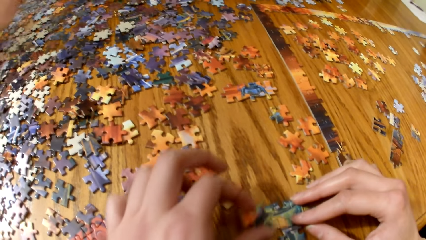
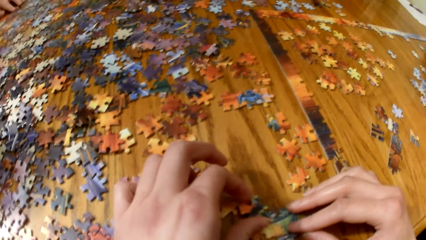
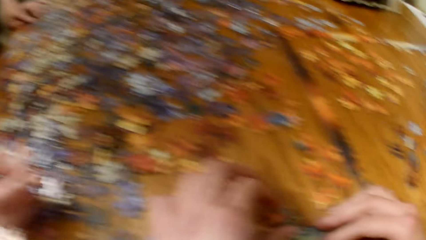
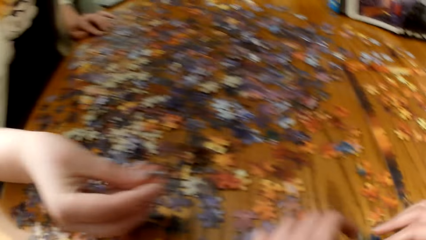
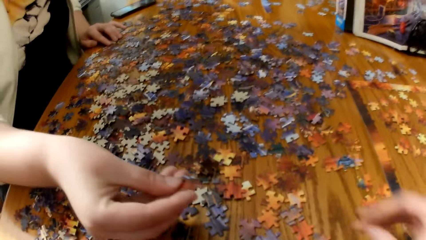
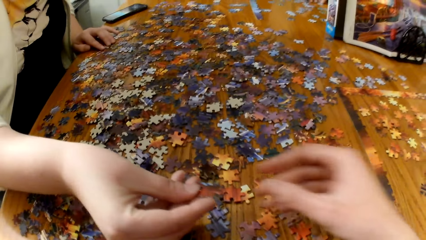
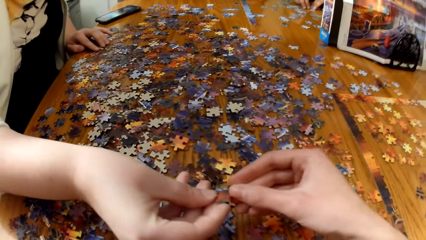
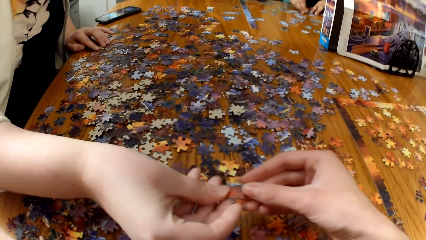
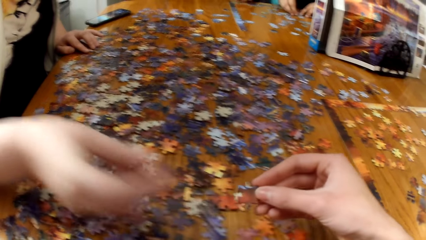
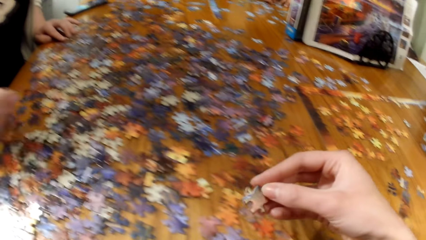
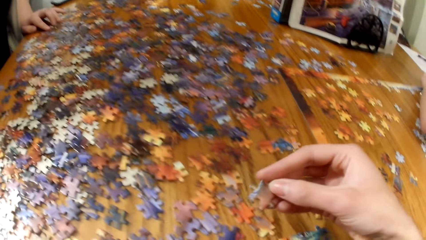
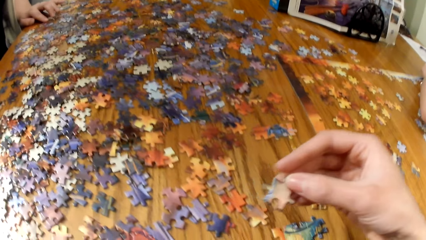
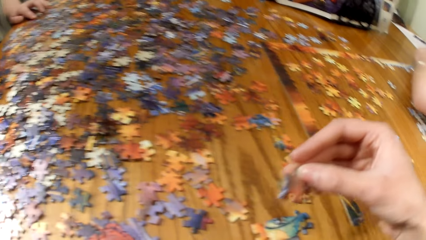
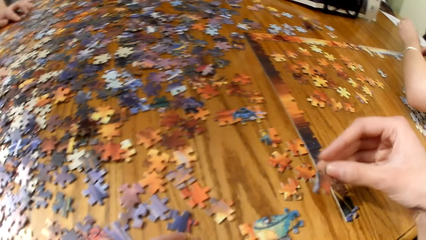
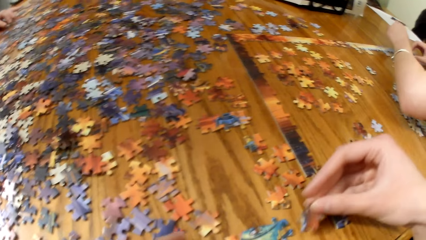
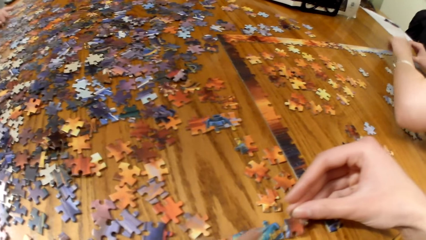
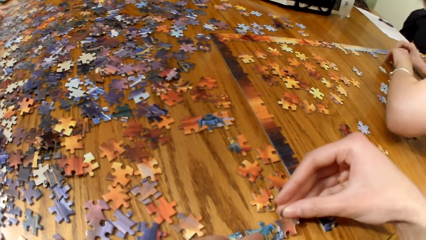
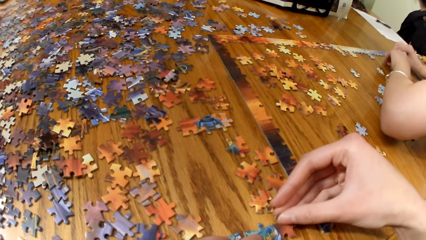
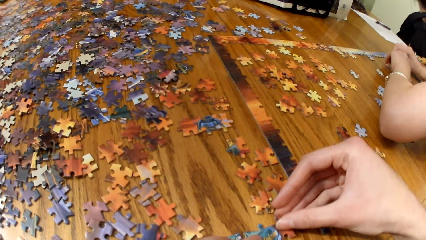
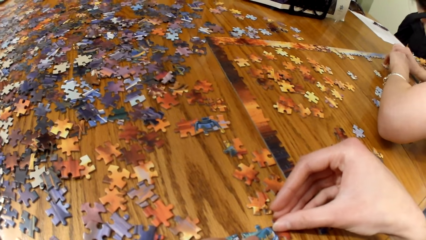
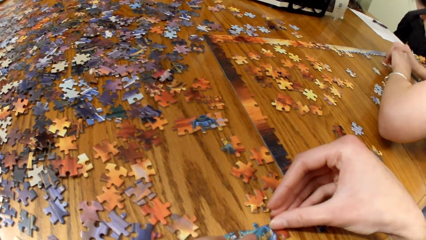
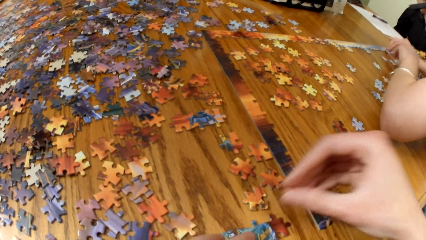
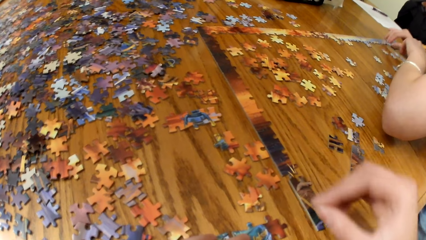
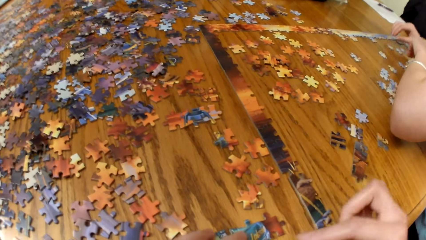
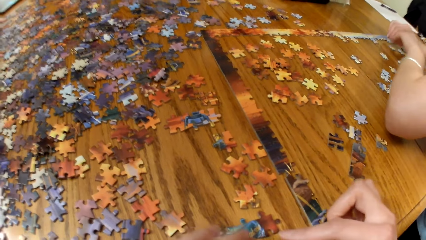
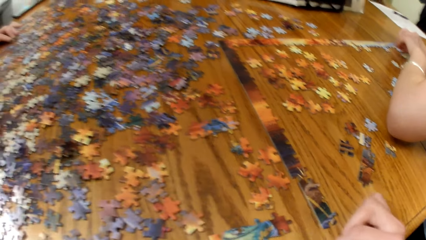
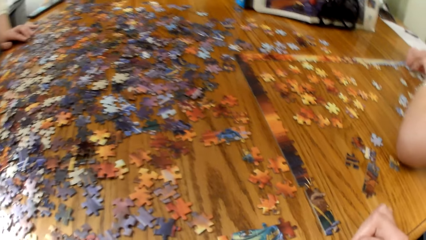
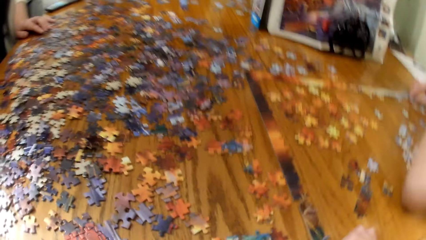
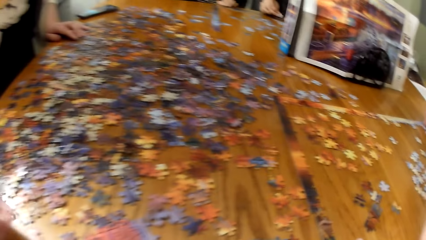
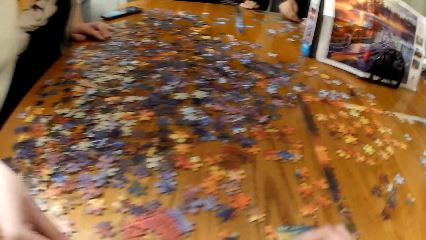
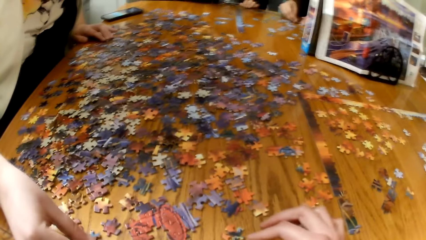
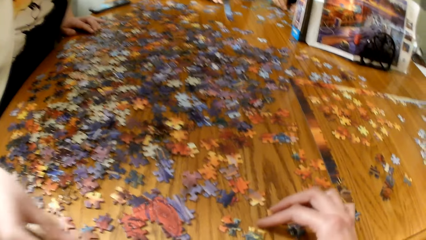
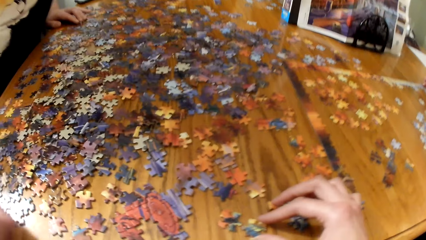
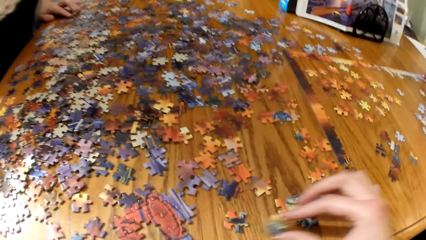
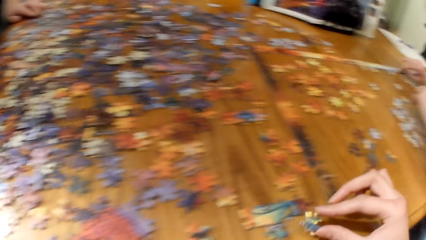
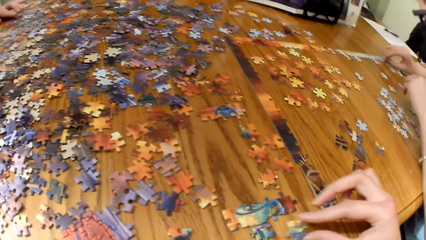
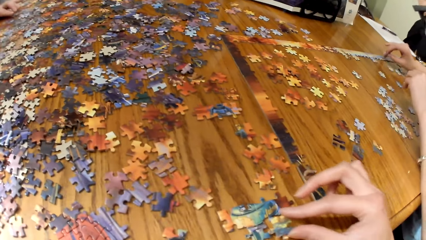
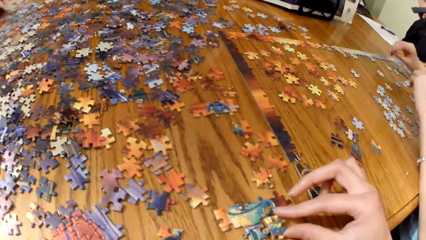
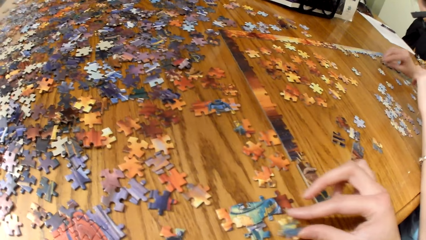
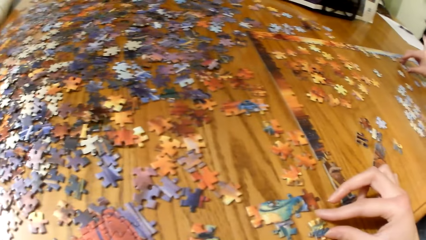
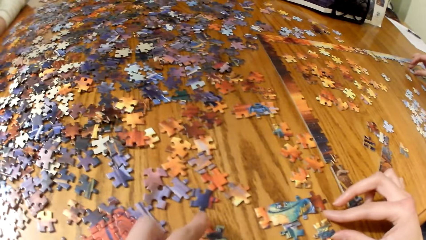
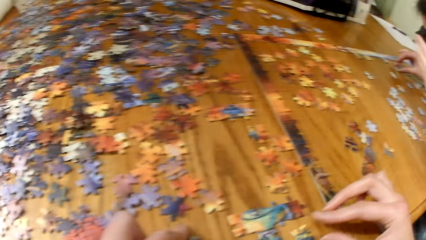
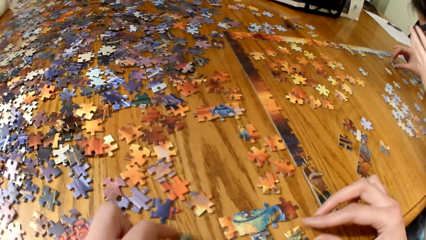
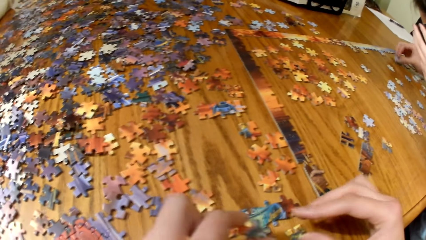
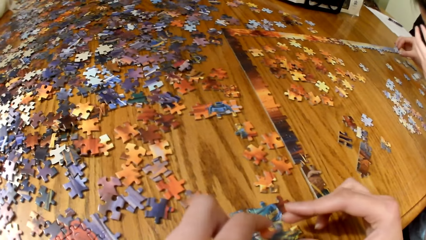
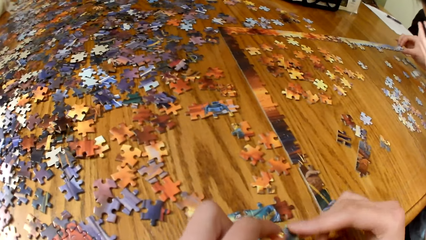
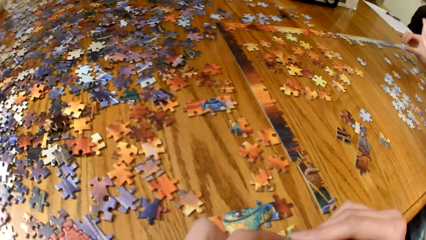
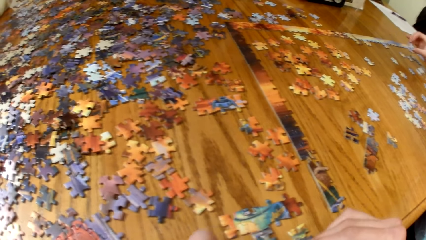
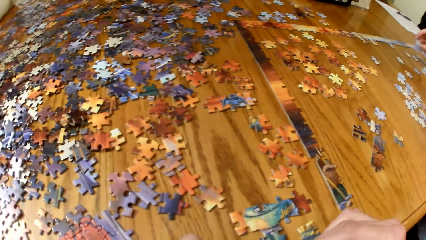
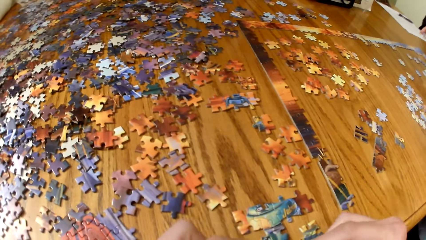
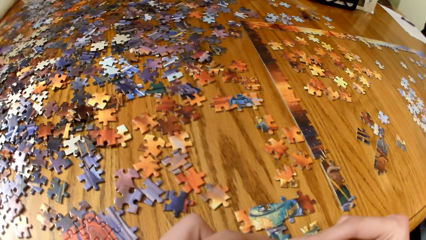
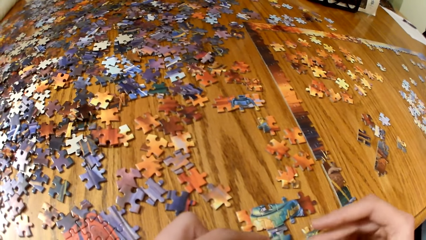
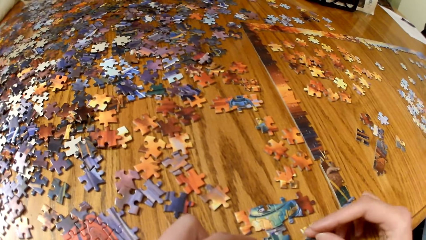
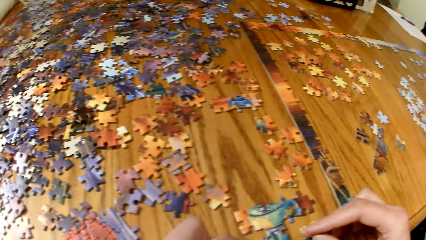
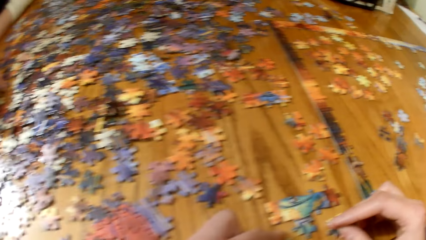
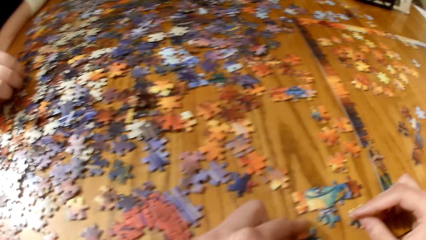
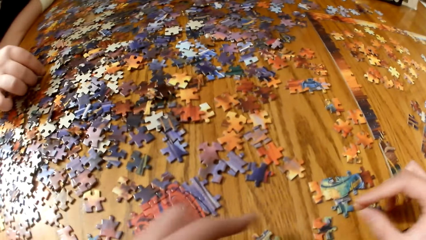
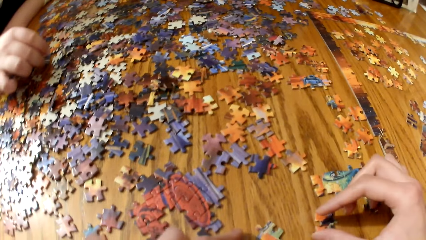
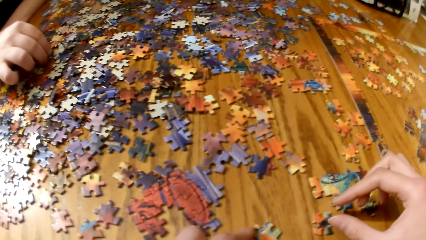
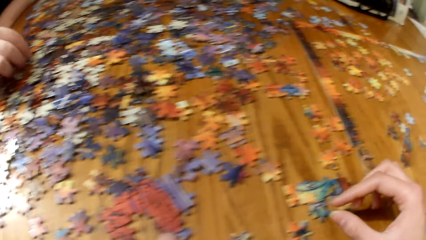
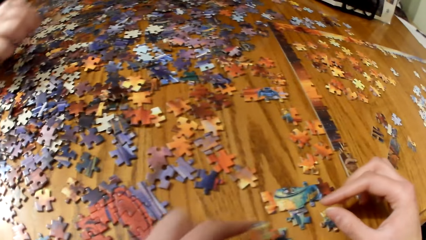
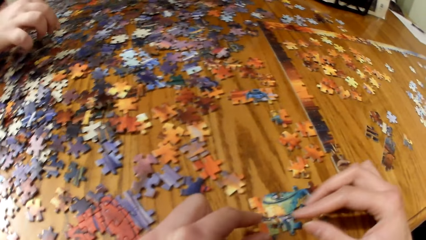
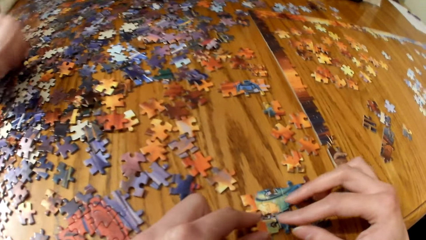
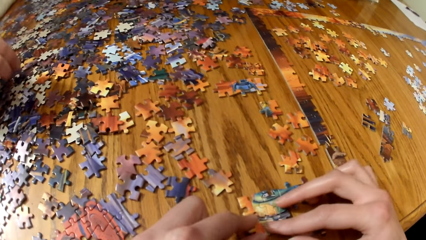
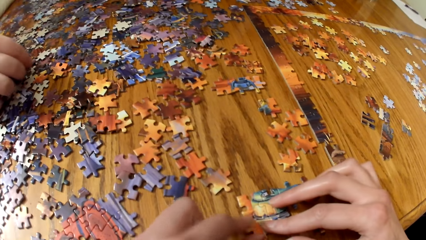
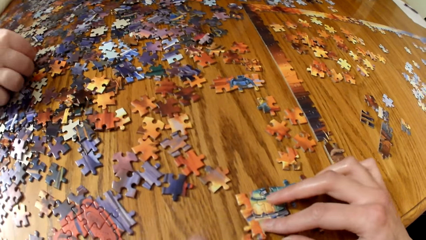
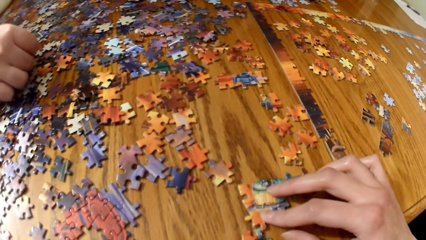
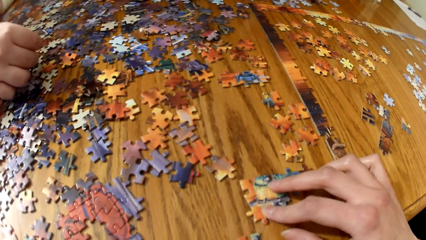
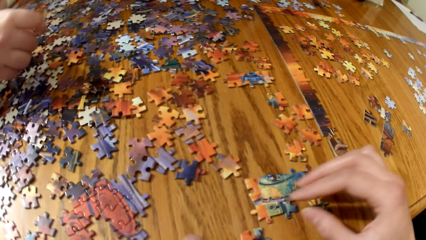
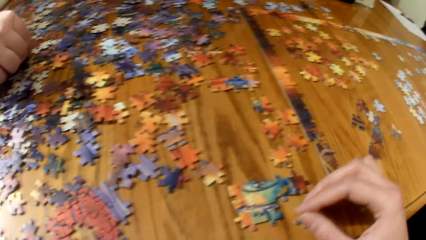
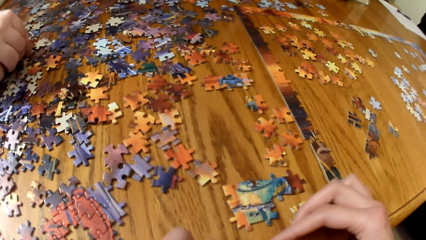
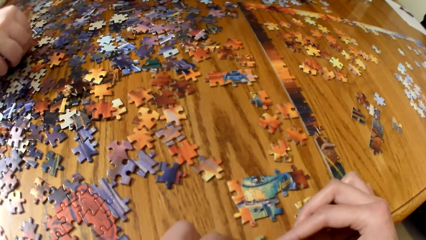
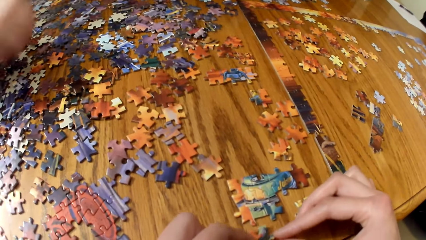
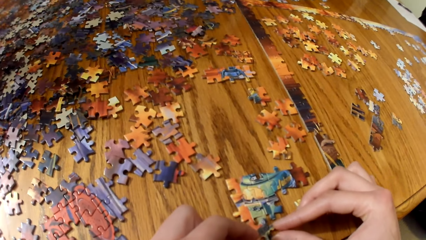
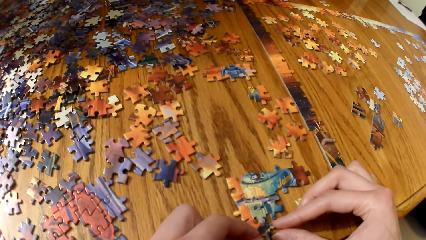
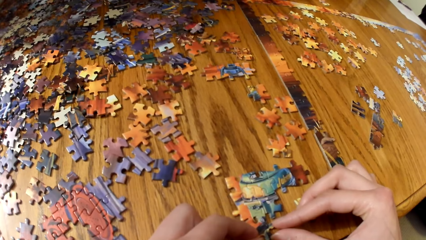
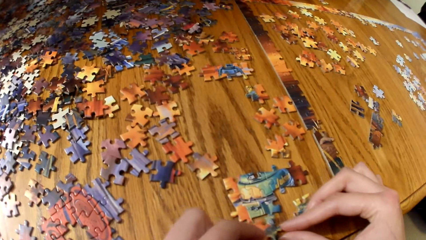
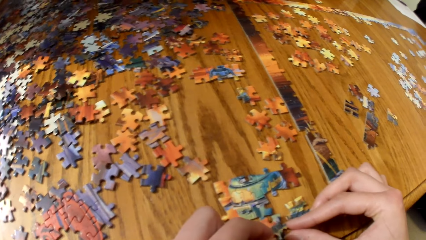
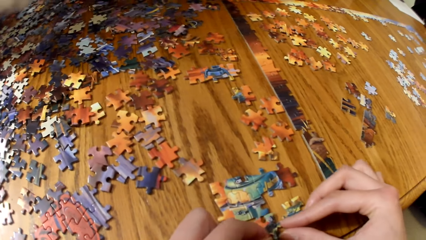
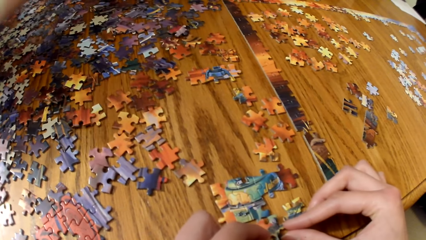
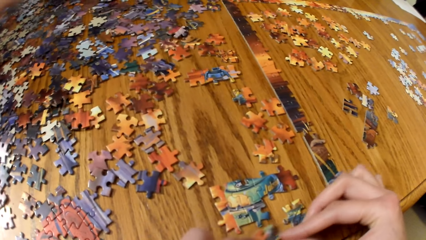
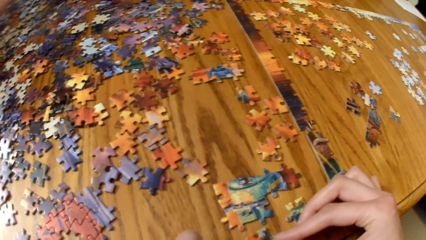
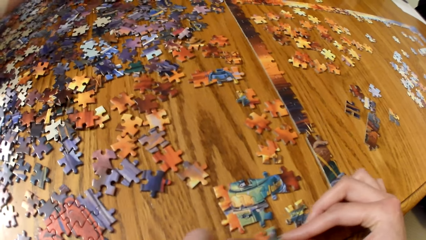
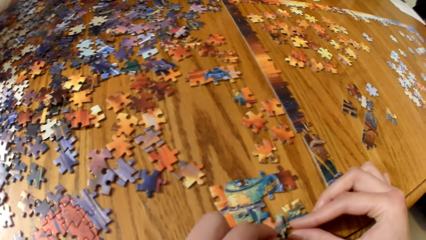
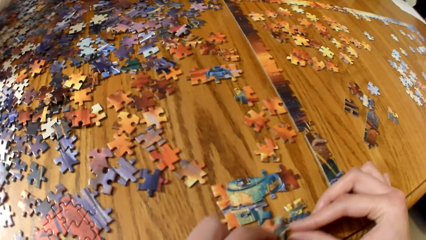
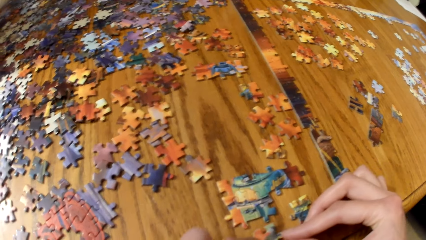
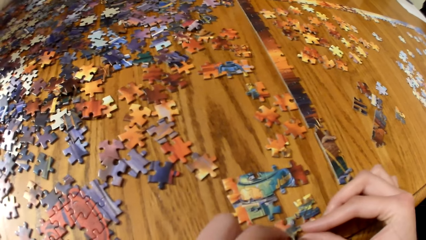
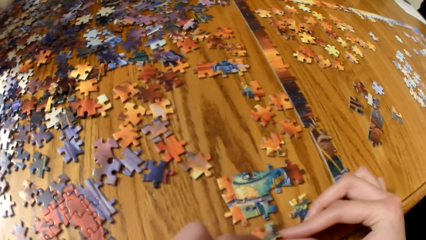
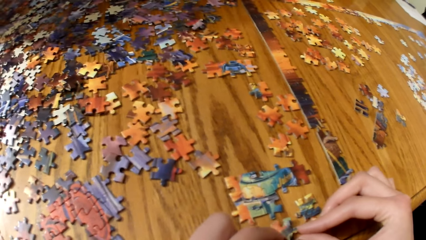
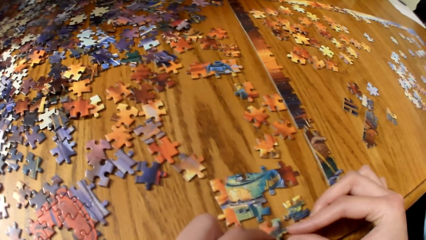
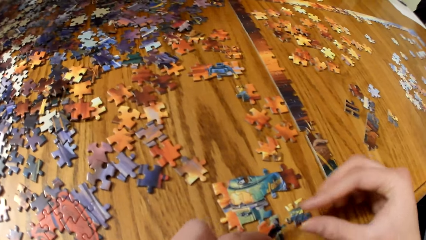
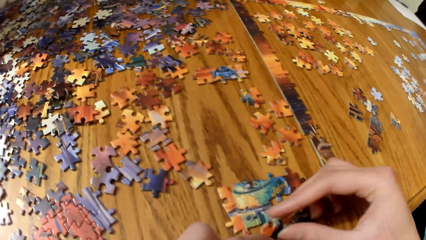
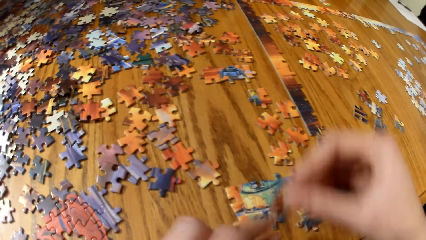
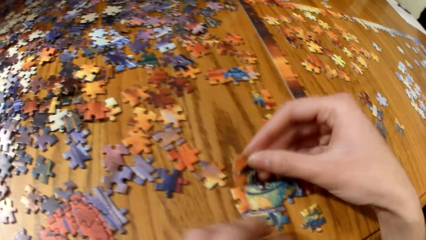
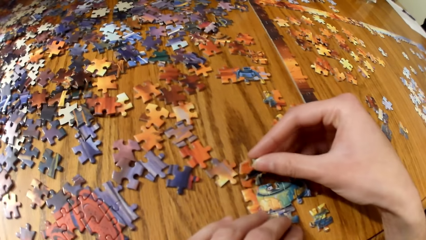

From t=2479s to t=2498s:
The camera wearer picks a piece of puzzle from a lady. They play the jigsaw puzzle.
